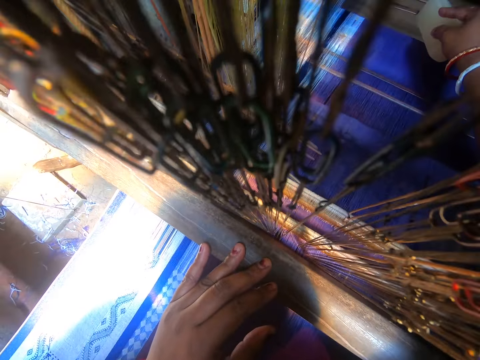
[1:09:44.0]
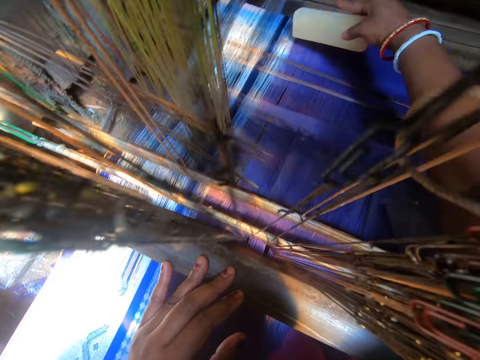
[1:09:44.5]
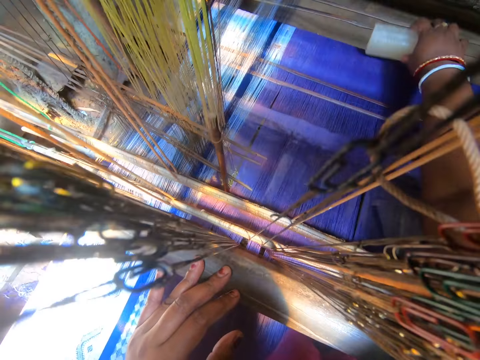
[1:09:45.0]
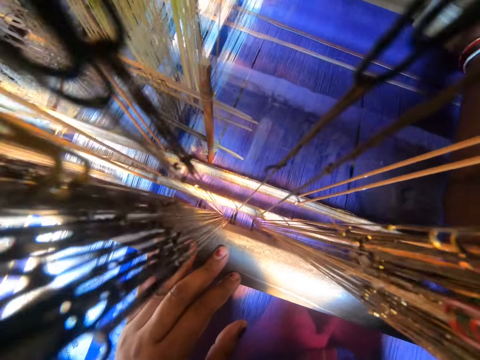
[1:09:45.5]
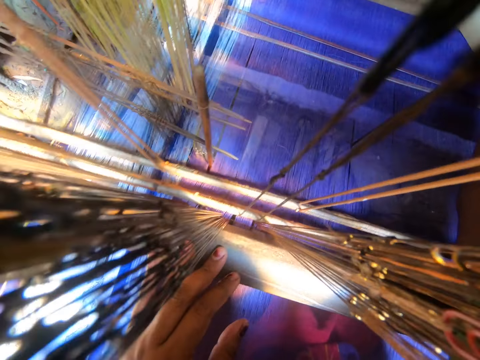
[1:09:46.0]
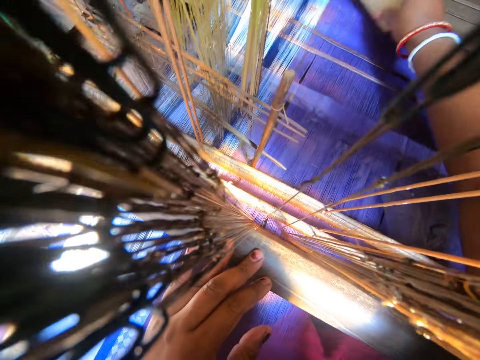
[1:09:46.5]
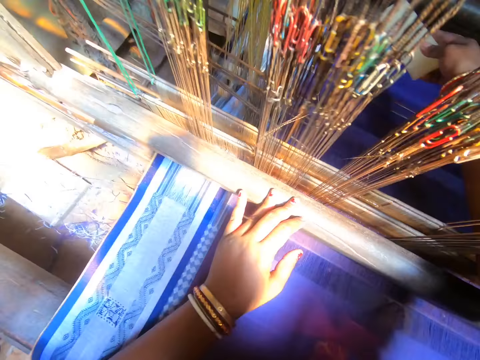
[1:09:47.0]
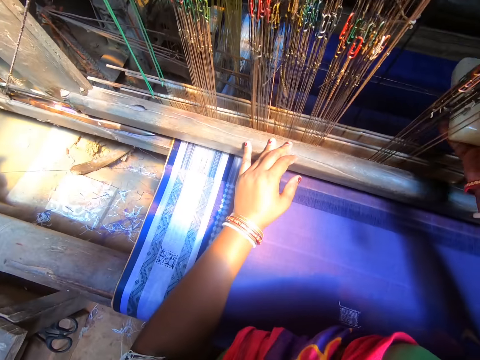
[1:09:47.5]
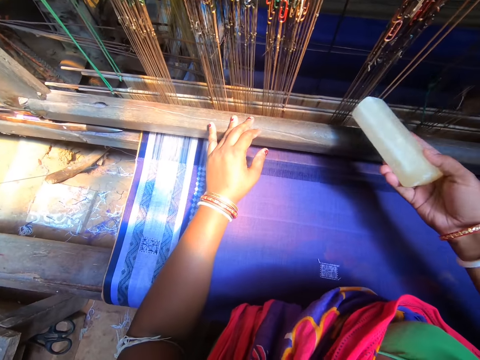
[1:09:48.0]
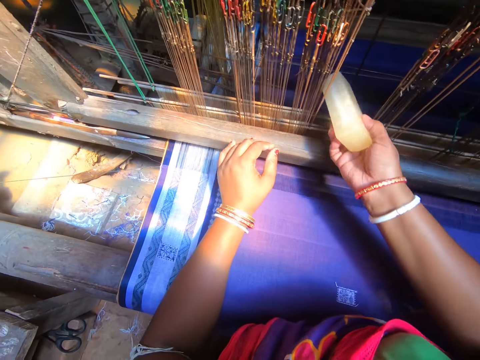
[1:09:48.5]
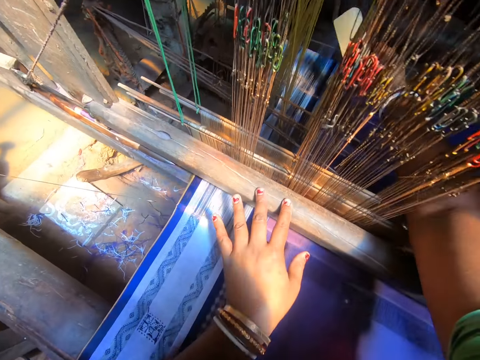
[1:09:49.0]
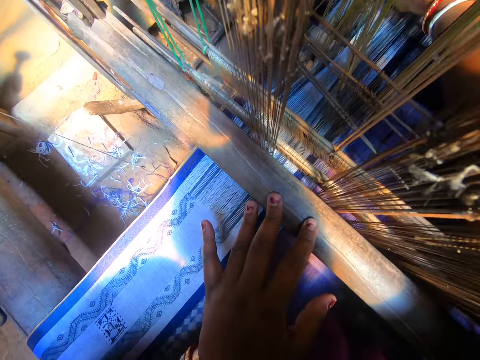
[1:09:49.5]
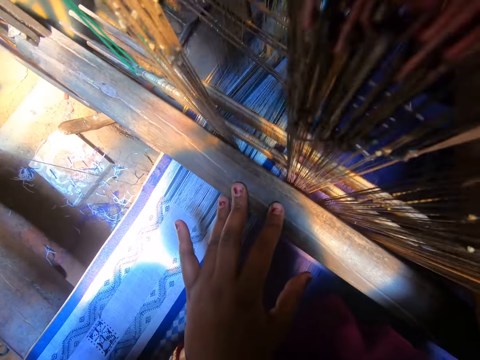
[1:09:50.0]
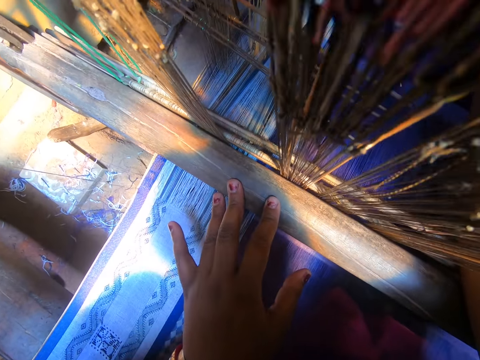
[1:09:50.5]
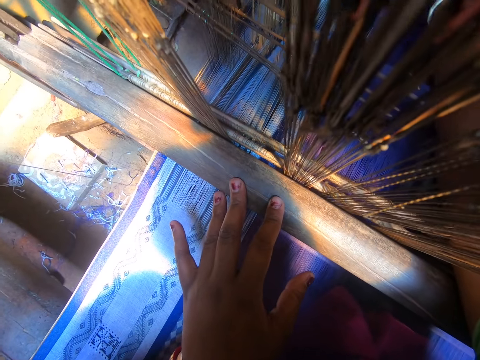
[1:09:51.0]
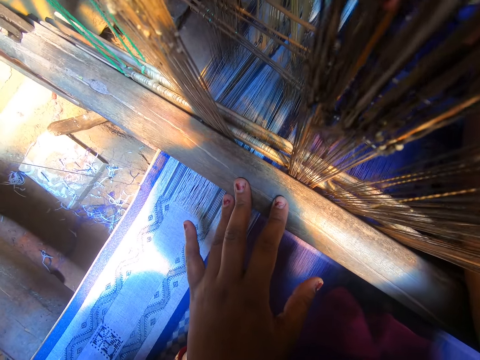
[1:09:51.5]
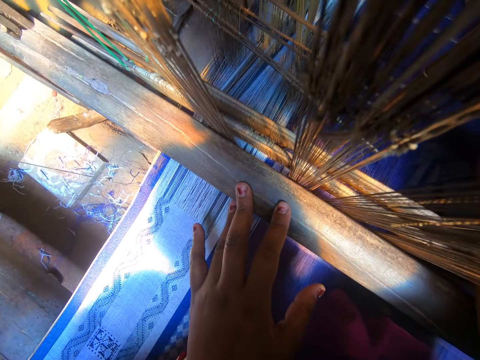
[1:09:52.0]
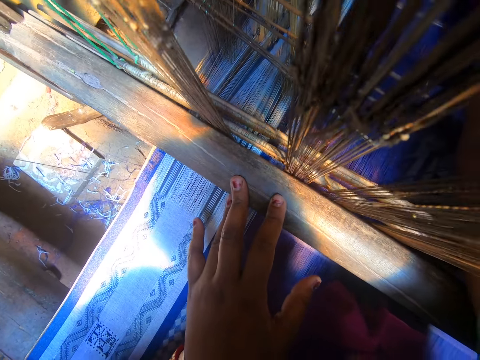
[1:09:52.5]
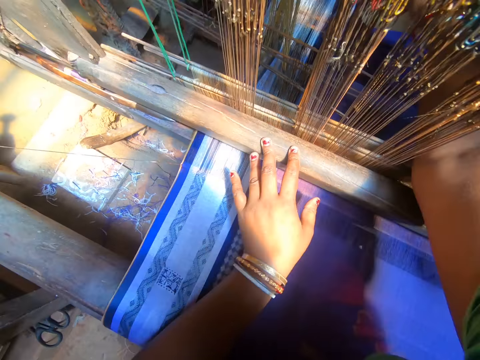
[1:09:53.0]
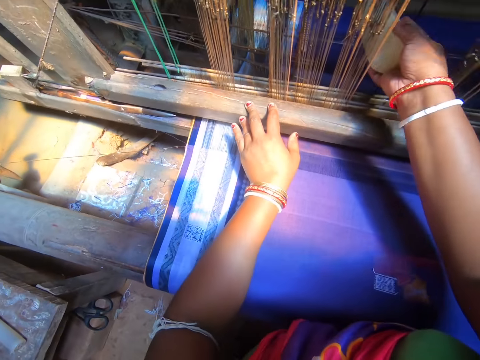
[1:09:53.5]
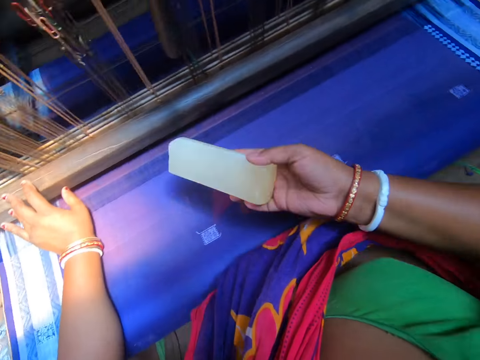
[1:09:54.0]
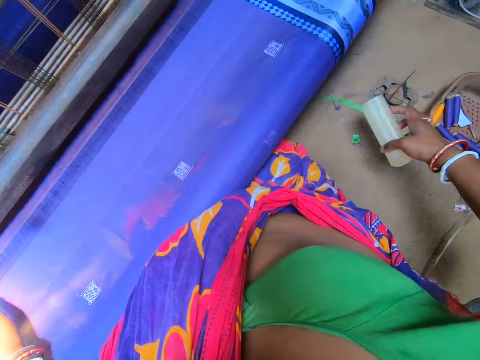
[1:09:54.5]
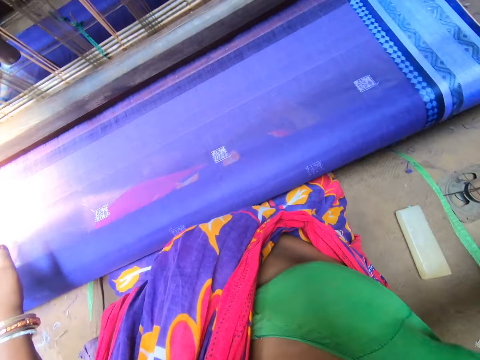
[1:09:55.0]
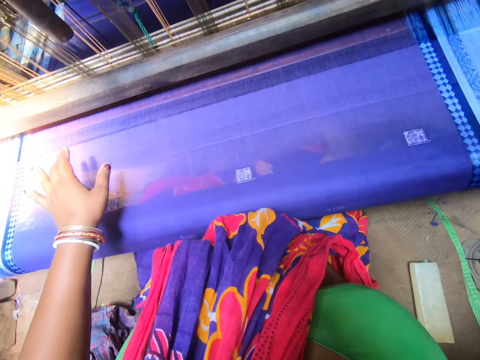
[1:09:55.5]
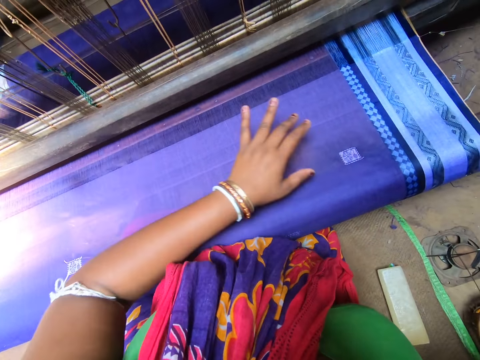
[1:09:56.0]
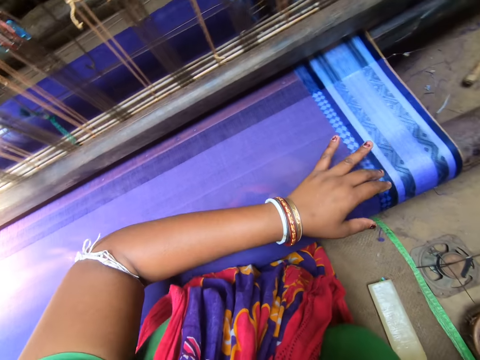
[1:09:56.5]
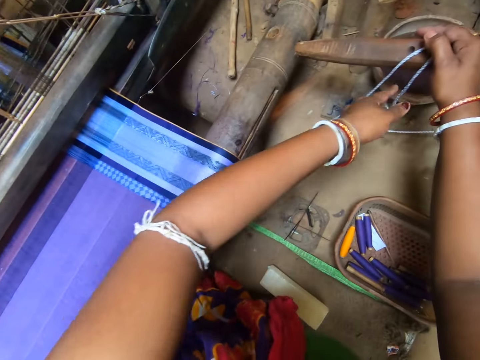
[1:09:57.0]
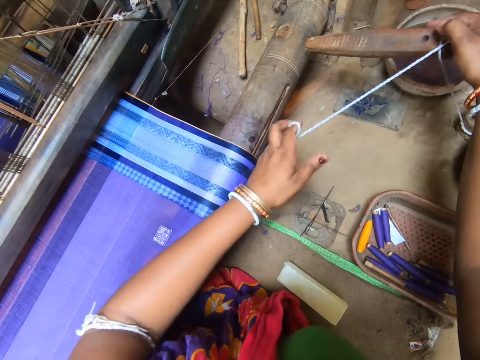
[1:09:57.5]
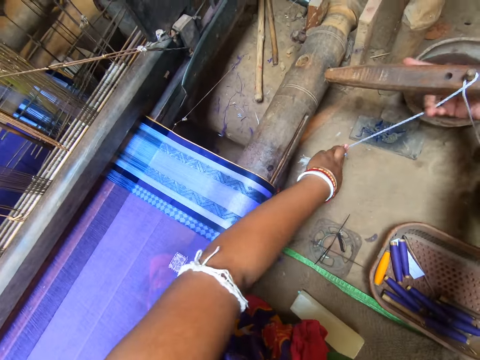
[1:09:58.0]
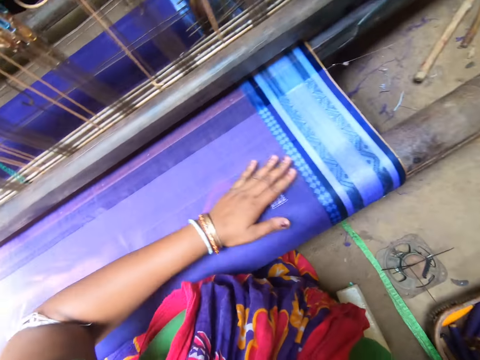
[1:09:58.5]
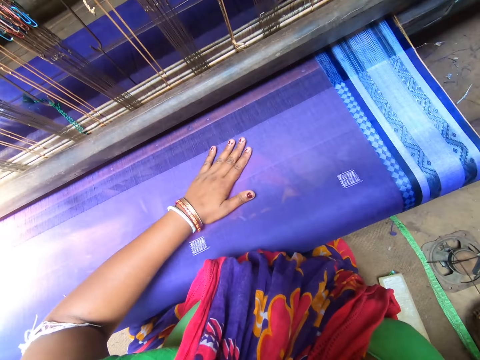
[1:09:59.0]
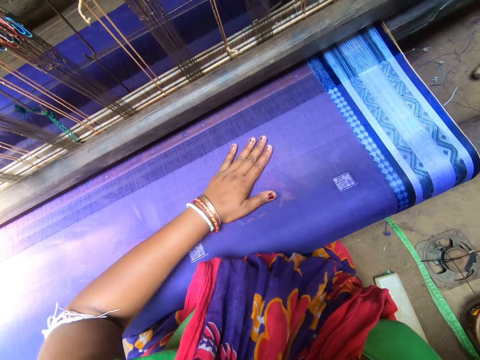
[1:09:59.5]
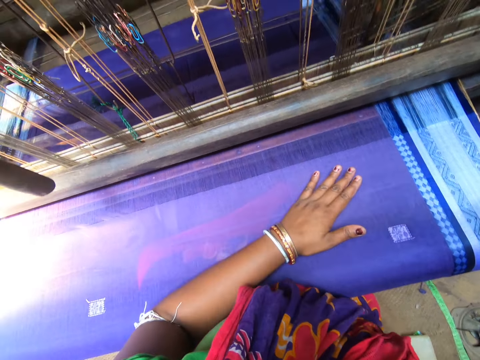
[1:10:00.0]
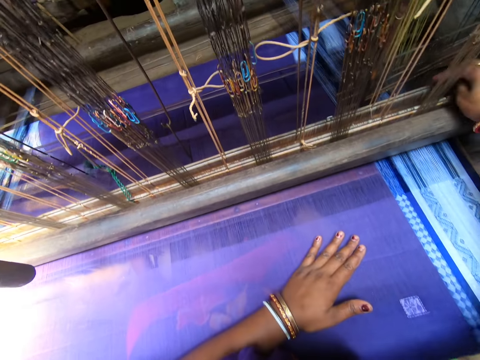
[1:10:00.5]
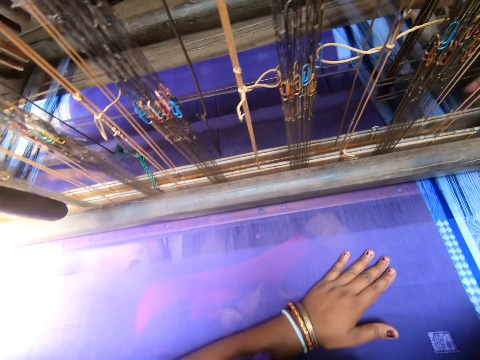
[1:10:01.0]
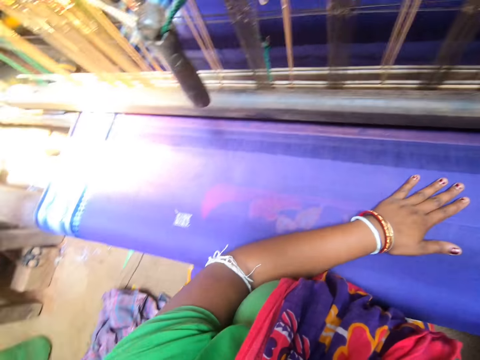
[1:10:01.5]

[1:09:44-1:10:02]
The camera wearer rubs something on the mat. She drops the wax bar on the floor with her right hand. She pulls the rope. She adjusts the thread of the loom with her left hand. She touches the mat.

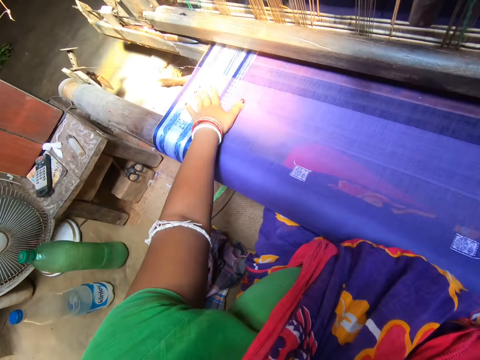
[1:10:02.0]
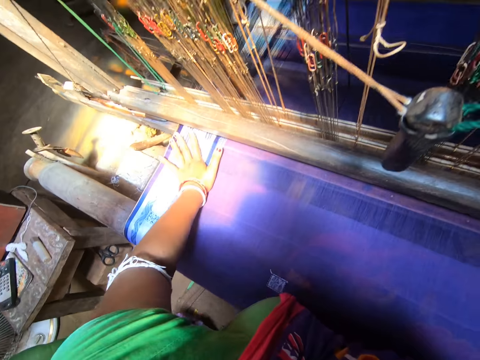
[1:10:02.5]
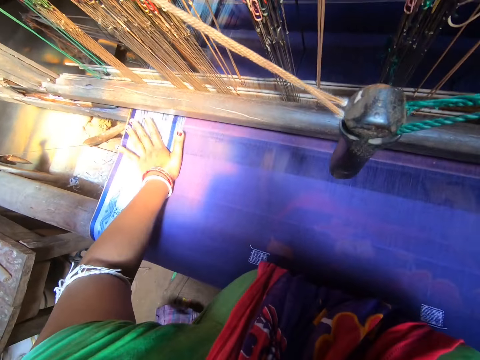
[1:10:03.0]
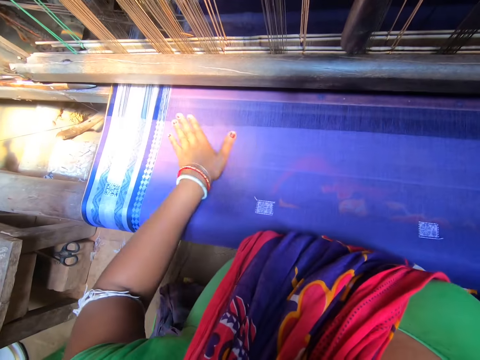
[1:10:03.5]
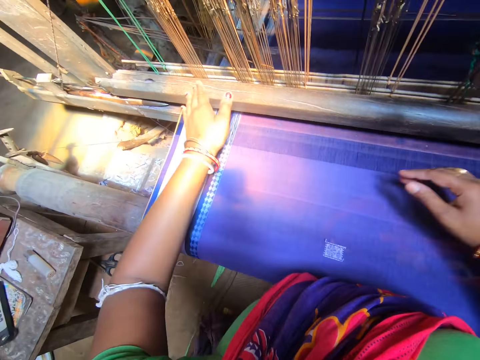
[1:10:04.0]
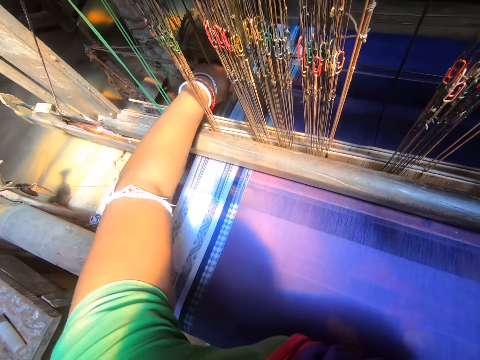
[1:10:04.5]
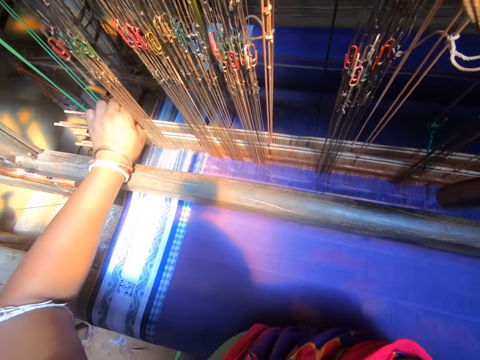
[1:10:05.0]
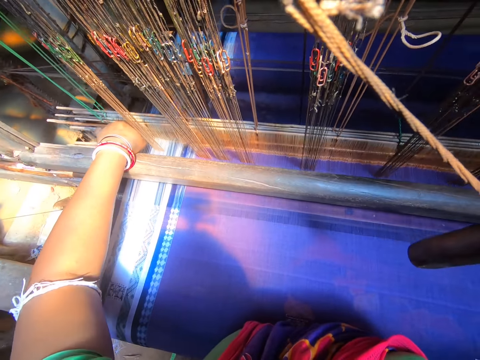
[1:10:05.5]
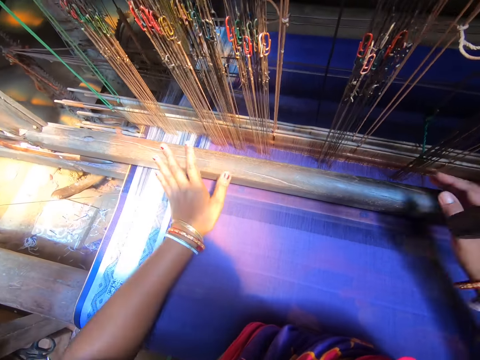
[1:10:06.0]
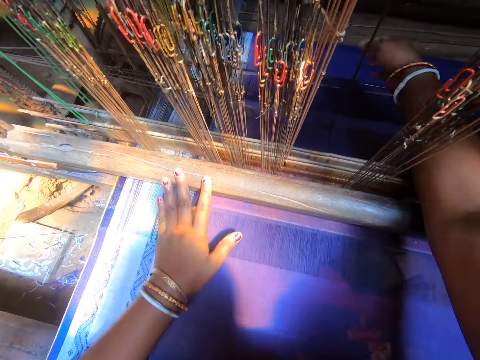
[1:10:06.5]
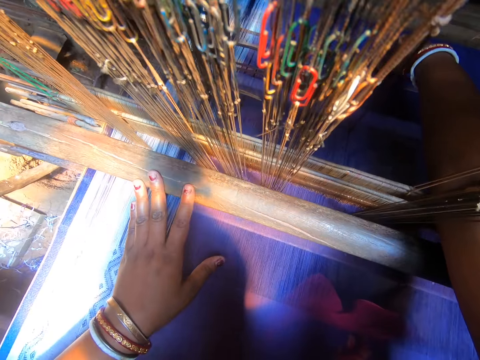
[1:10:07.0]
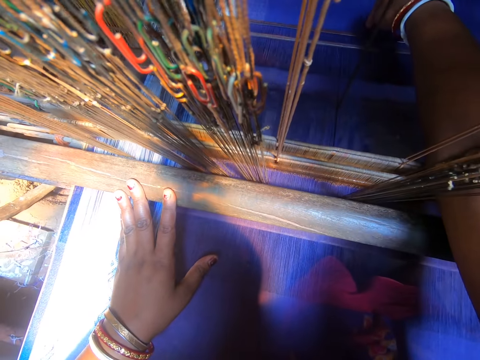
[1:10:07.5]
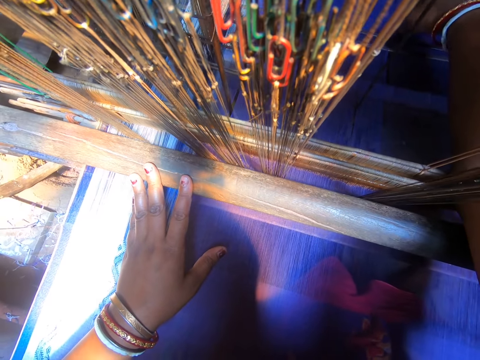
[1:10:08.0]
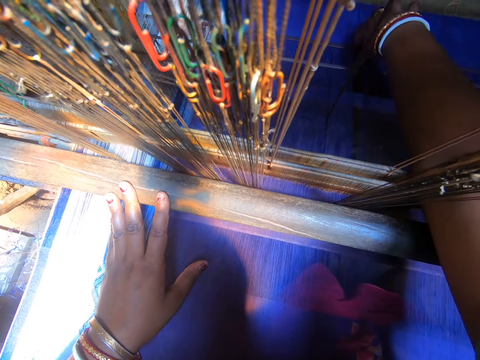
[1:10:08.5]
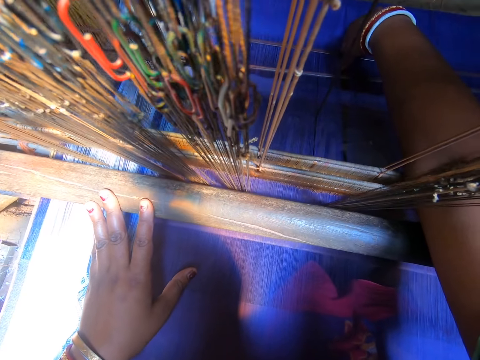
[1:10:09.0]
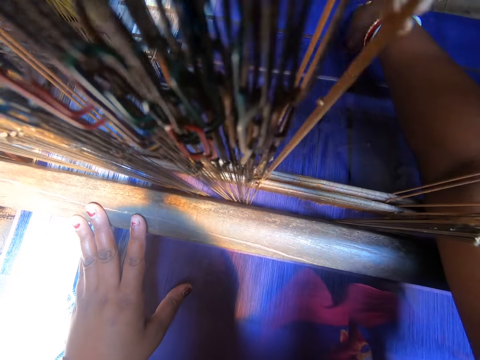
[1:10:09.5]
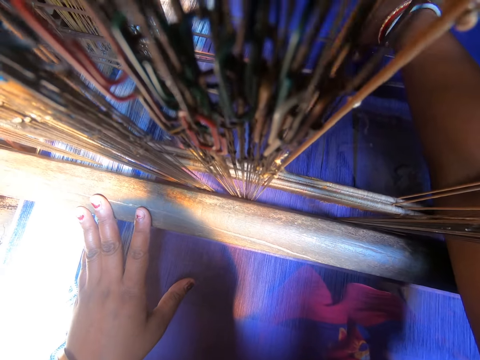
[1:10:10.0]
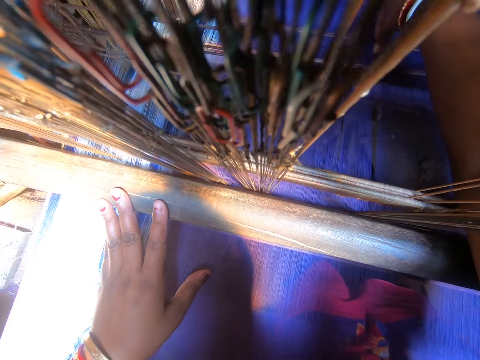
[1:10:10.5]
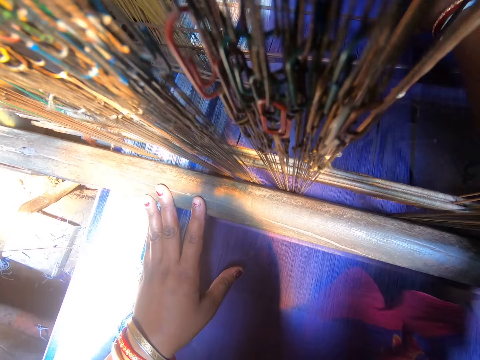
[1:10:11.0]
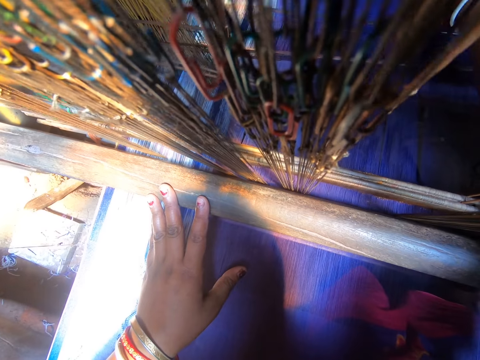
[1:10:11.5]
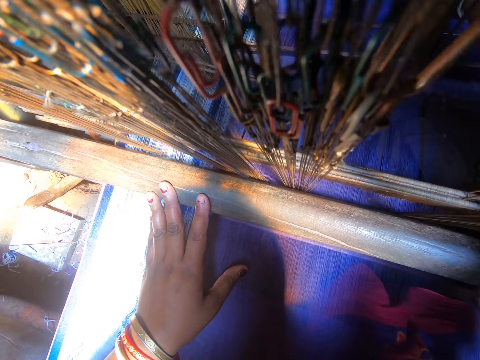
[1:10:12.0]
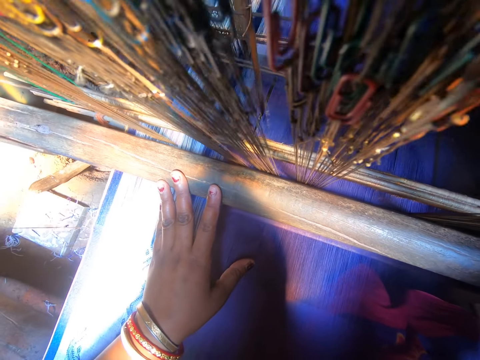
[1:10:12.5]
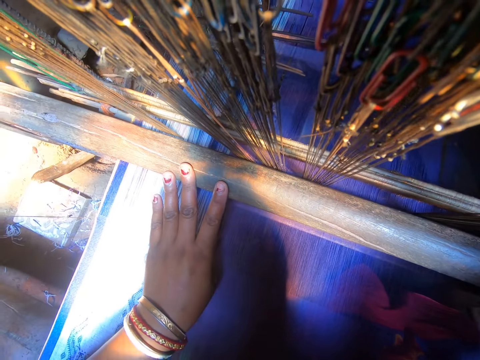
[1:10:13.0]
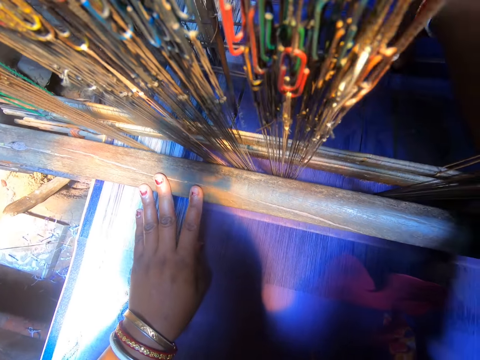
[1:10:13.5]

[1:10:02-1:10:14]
The camera wearer adjusts the loom machine with both hands. They hold the machine. They hold the mat.
